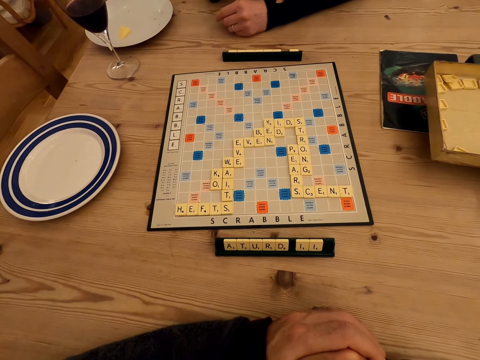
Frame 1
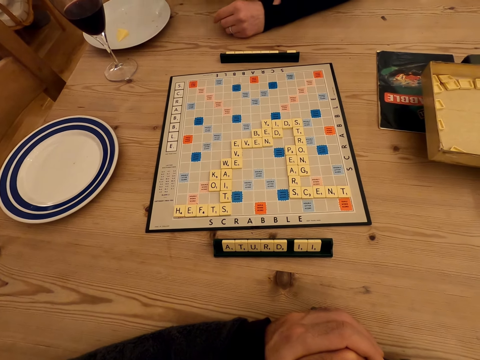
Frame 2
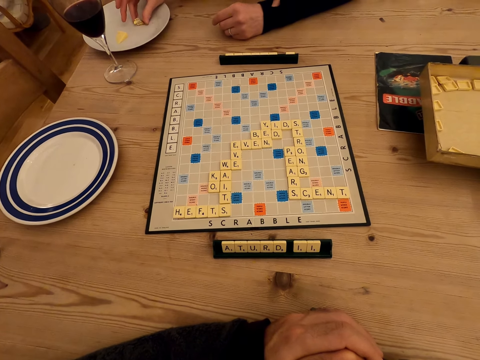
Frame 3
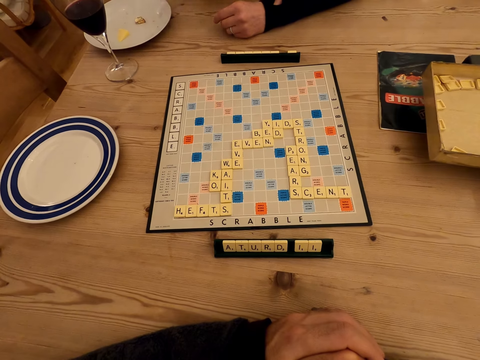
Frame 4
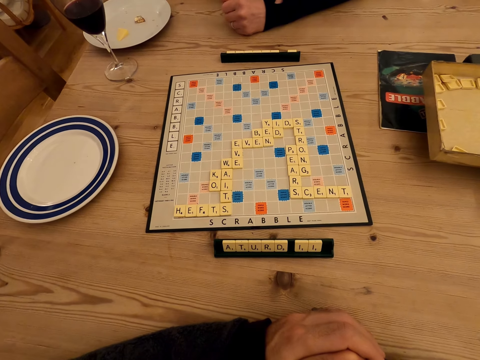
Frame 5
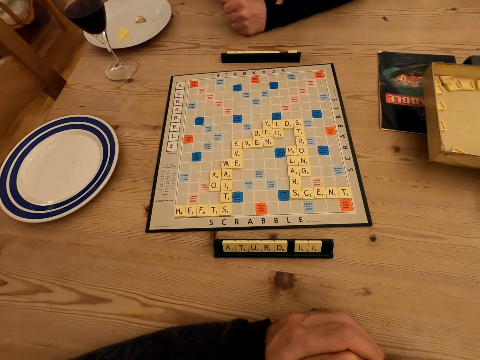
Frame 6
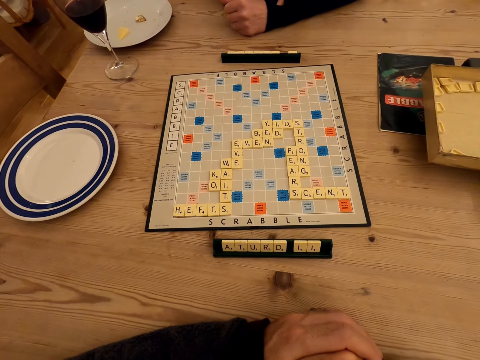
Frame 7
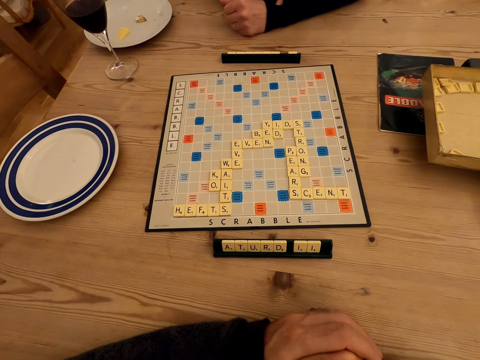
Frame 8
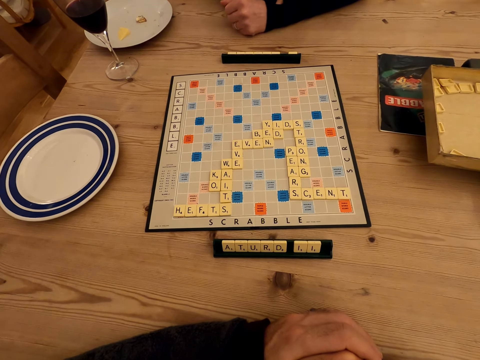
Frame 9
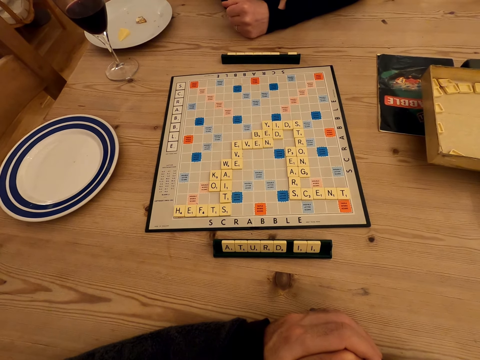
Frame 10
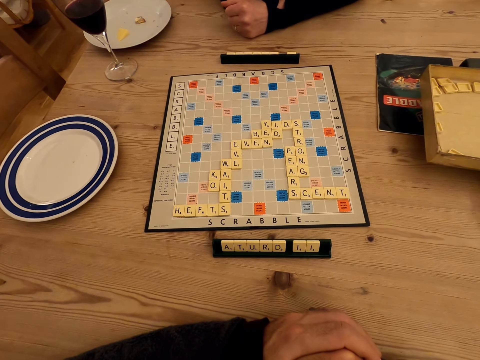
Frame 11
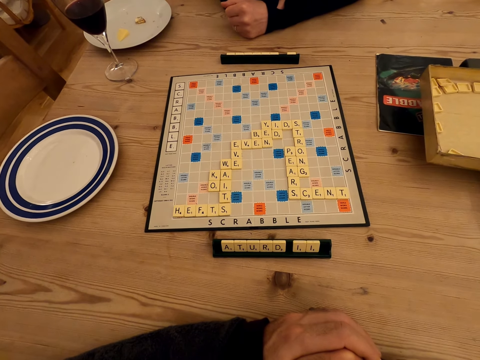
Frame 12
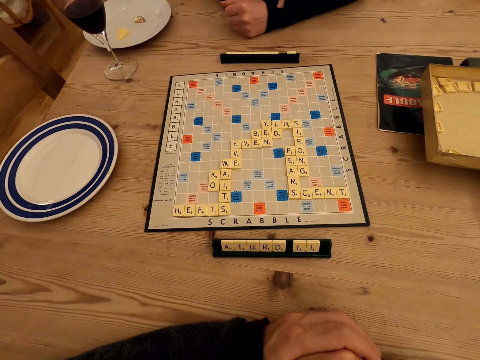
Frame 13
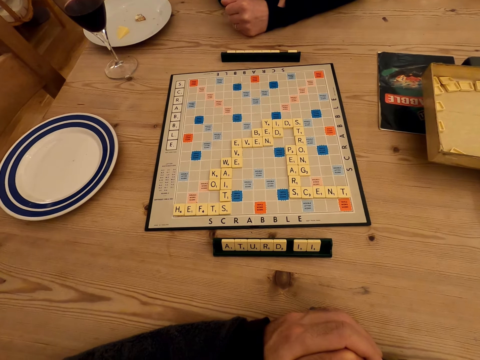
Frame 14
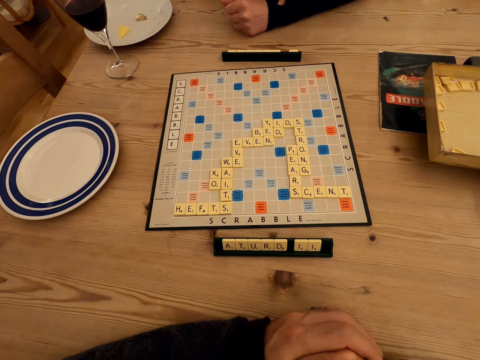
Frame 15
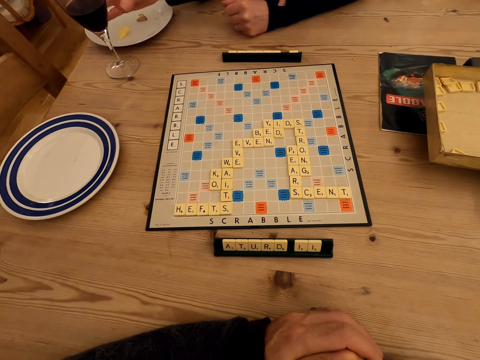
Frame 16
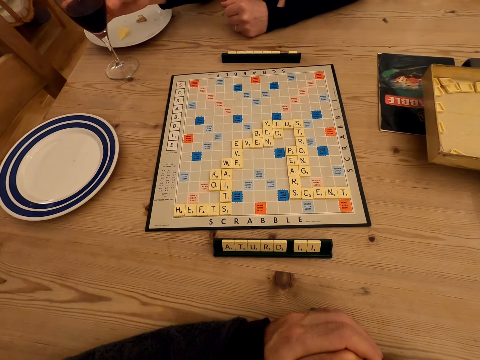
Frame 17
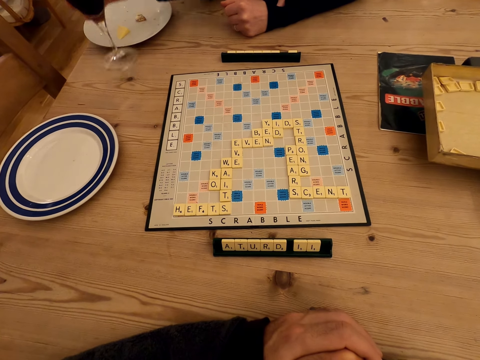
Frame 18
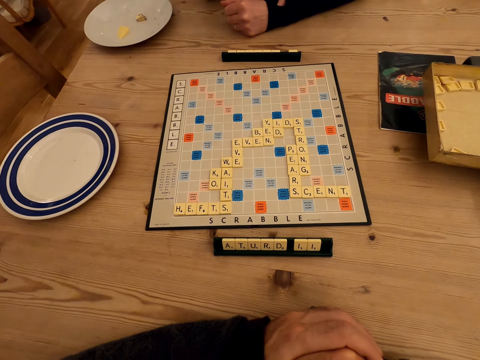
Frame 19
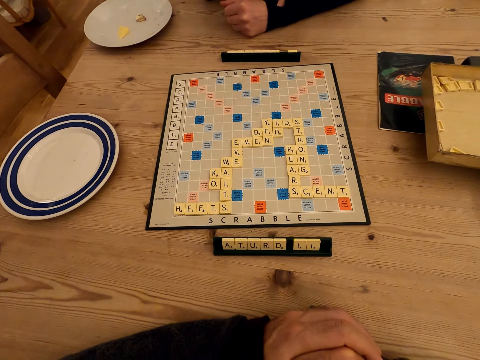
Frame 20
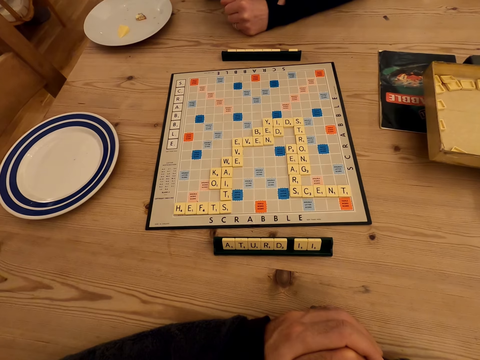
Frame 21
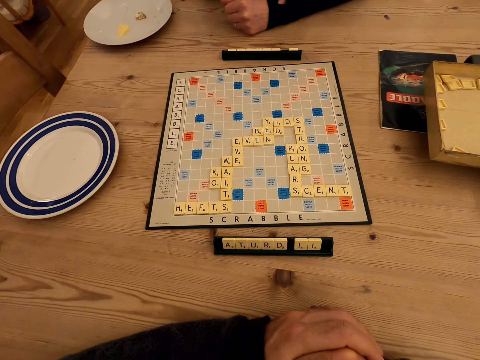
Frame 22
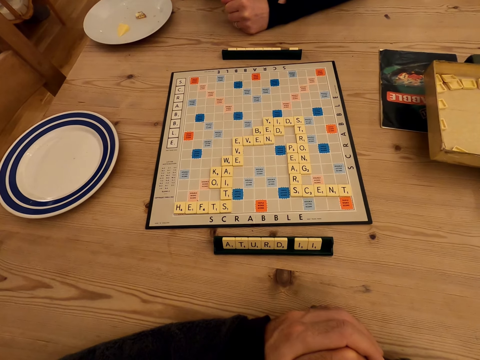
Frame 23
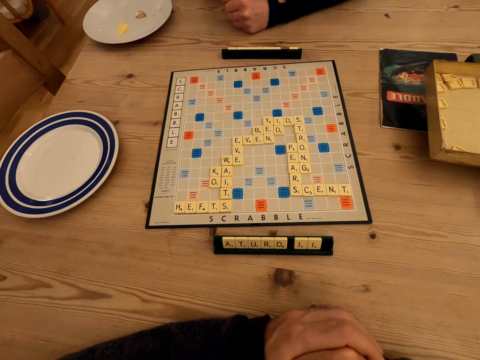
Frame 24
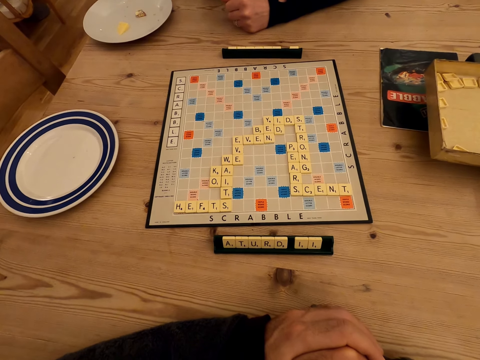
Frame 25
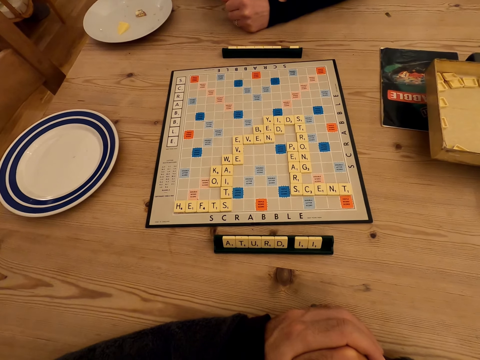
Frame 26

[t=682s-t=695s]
A person takes a glass of juice. The person guzzles the glass with the juice.

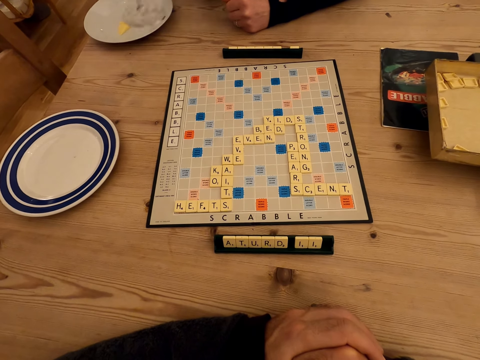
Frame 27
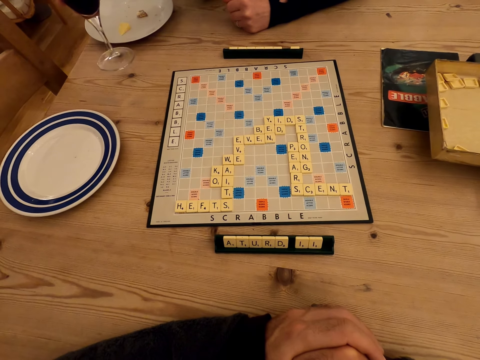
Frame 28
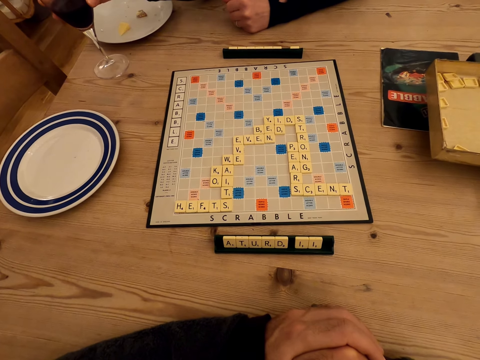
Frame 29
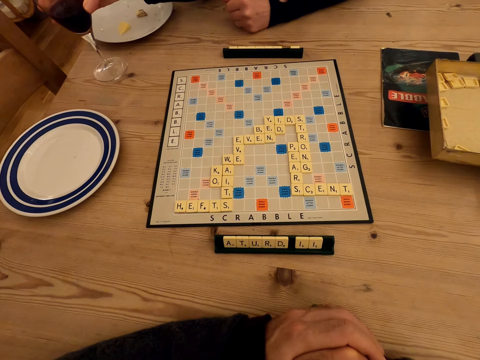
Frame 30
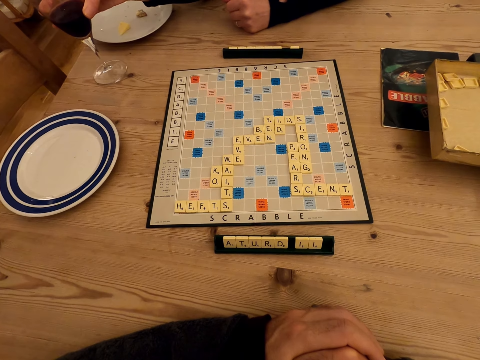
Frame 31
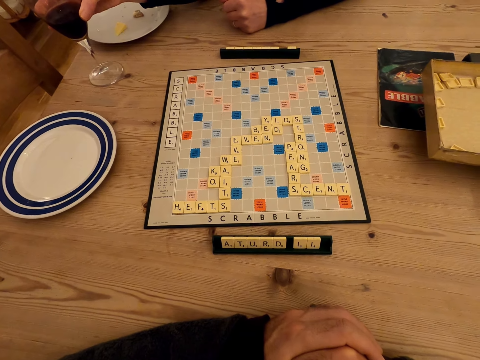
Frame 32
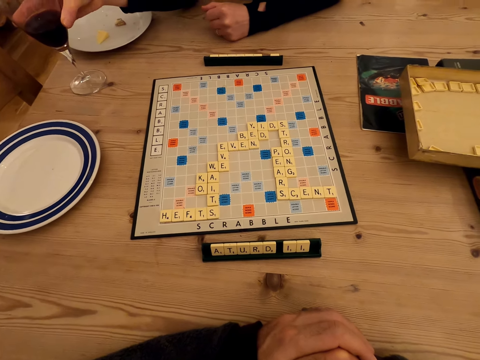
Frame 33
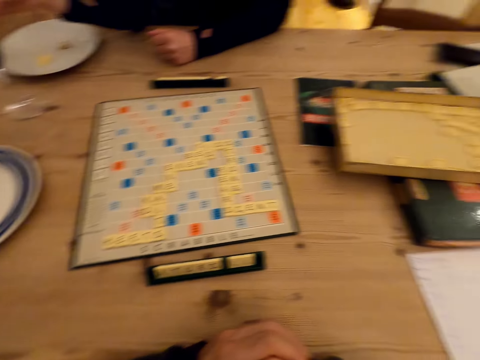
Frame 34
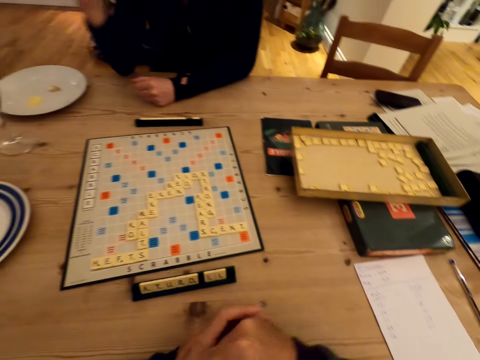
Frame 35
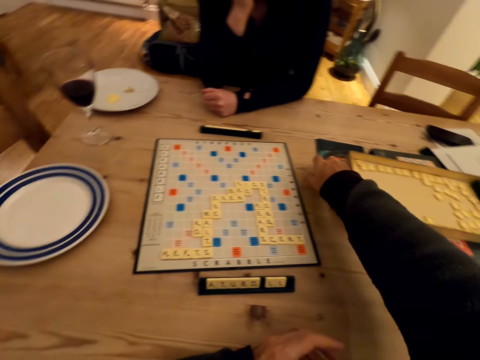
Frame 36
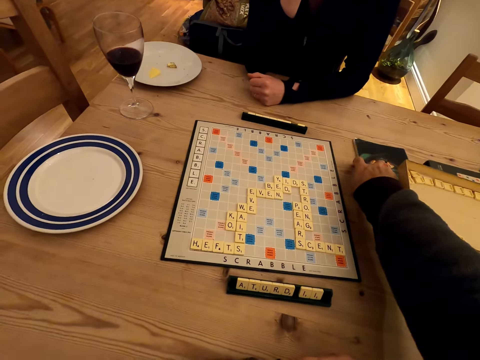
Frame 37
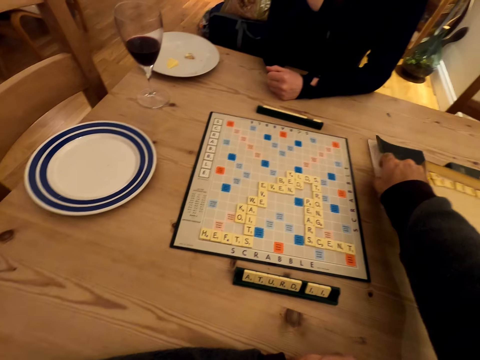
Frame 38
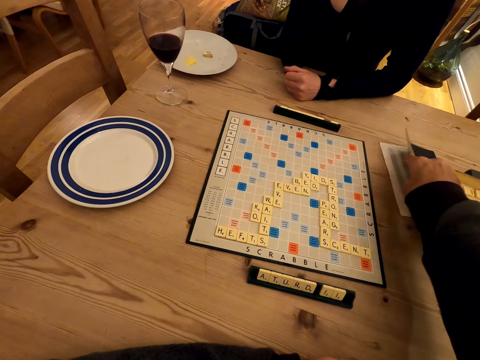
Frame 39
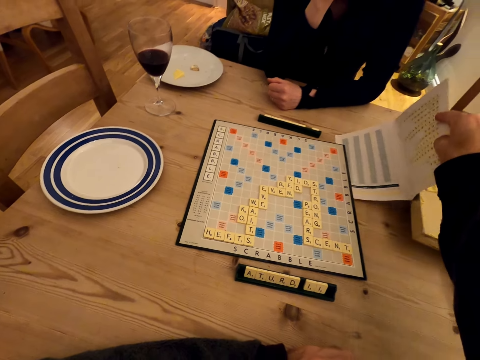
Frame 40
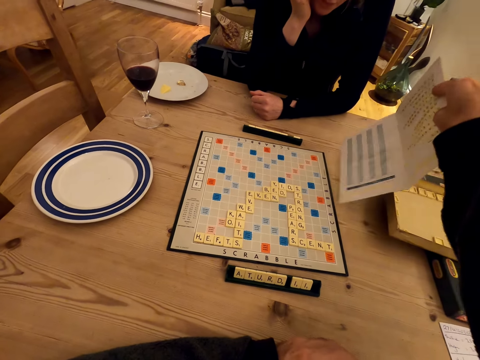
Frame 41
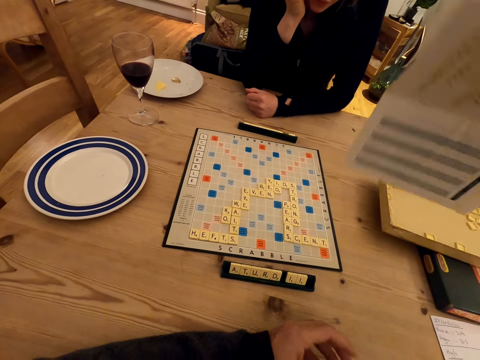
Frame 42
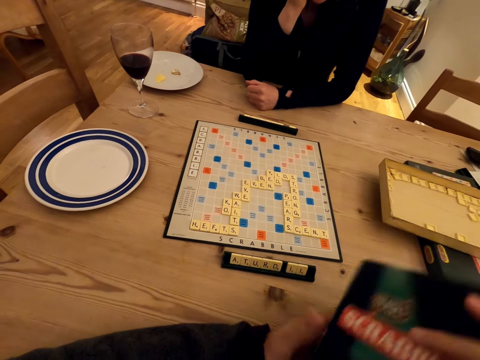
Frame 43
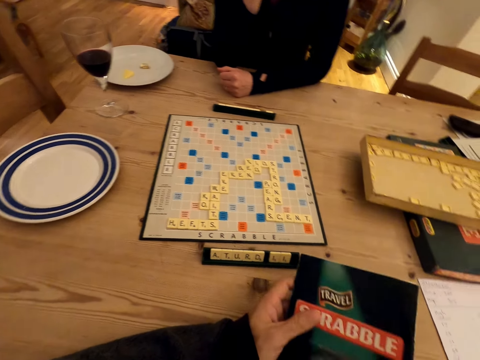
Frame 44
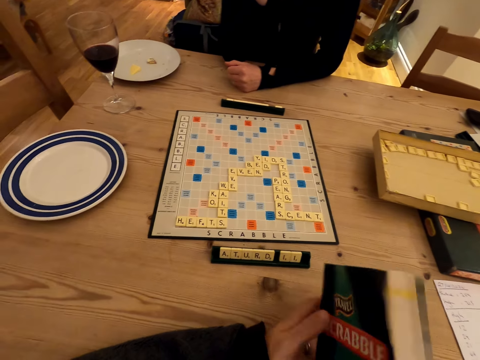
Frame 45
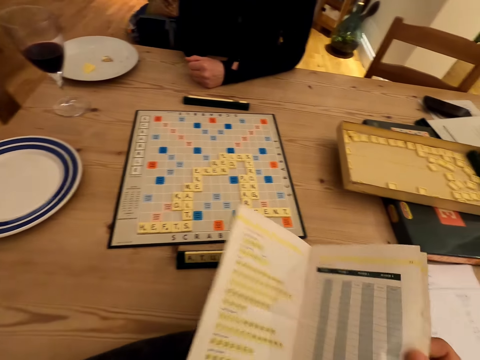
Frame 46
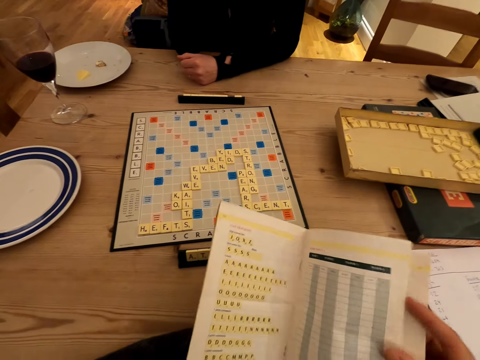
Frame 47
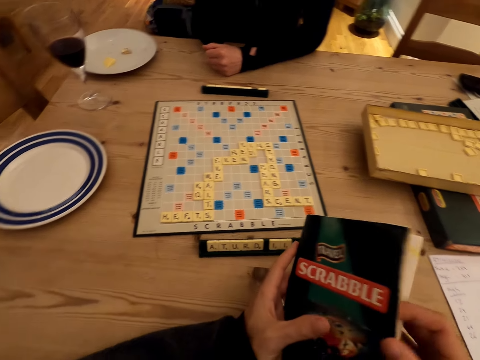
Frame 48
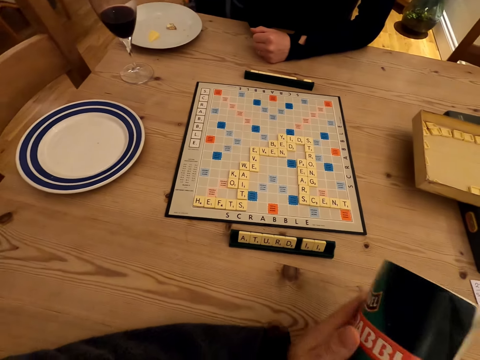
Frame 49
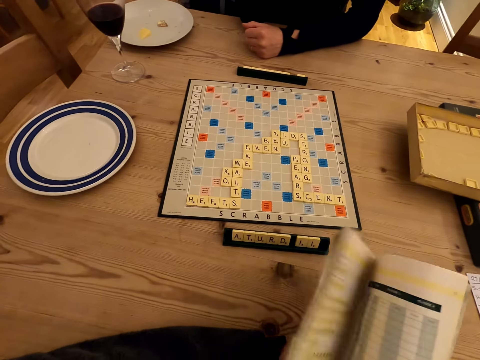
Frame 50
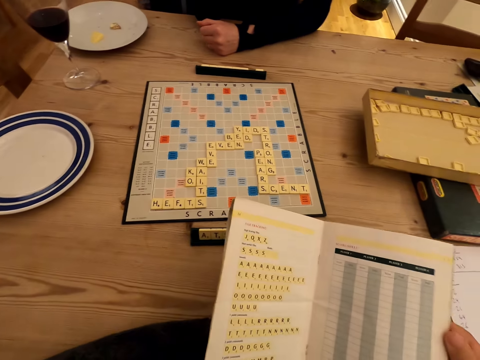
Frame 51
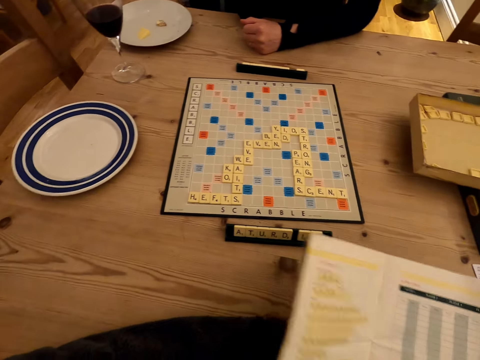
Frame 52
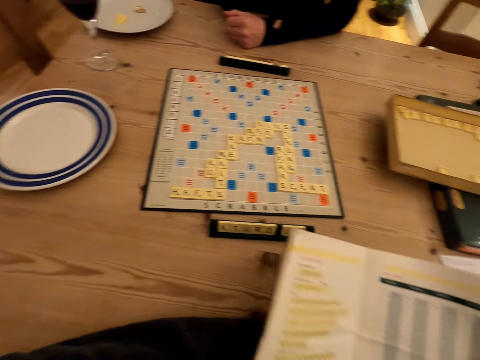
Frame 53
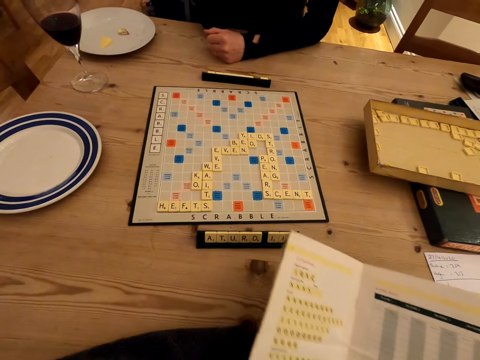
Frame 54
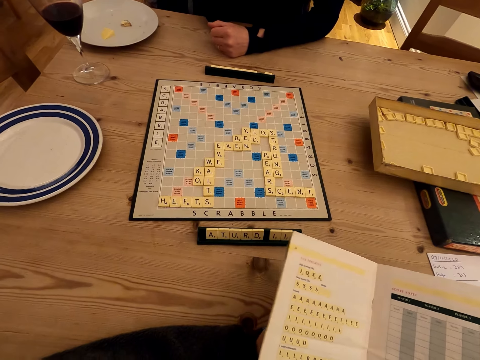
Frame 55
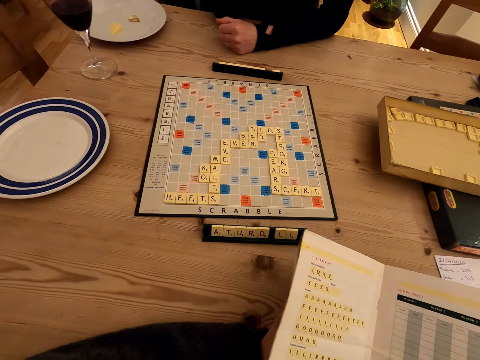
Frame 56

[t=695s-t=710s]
A person puts the glass on the table. The camera wearer takes a booklet or book. They turn the page of the book. They read the booklet.
